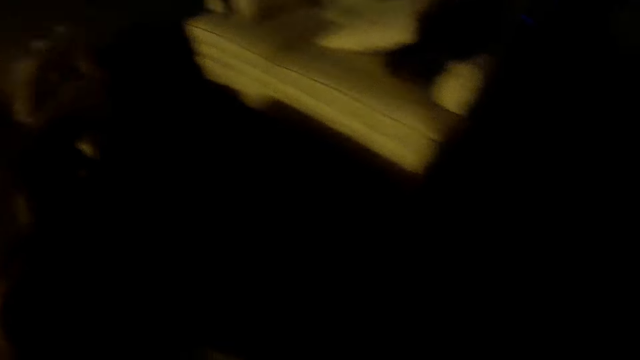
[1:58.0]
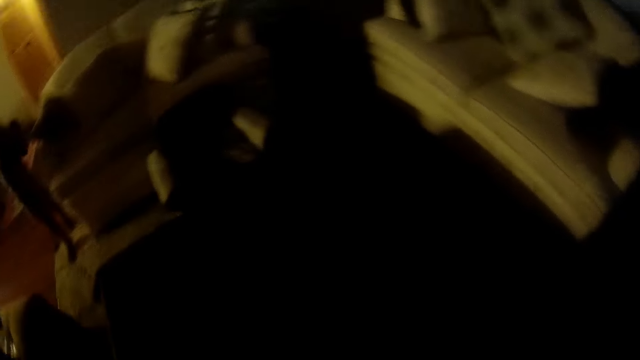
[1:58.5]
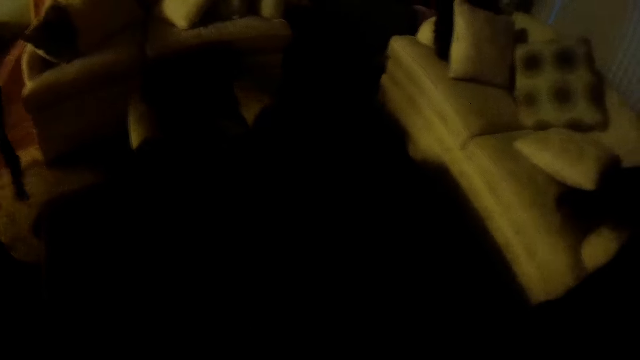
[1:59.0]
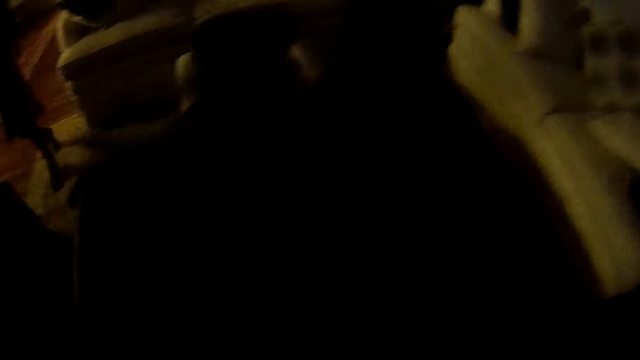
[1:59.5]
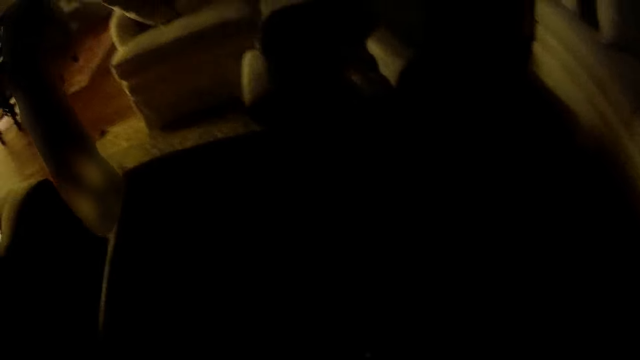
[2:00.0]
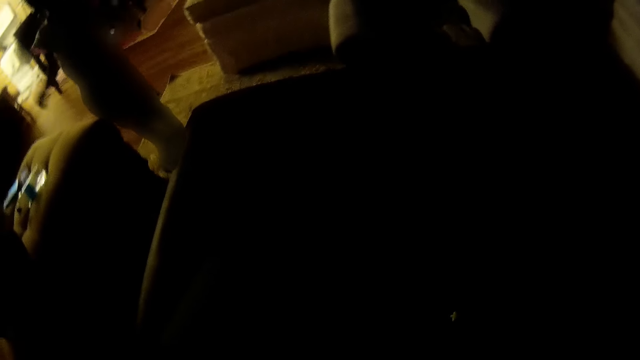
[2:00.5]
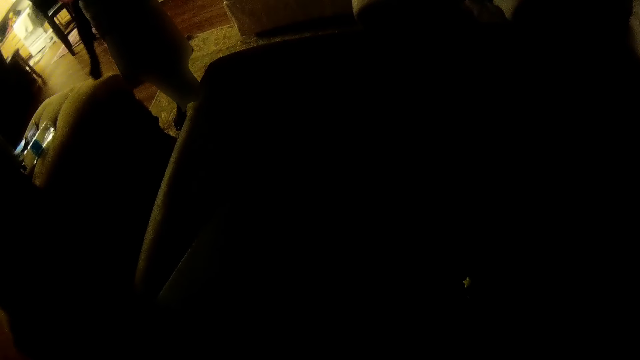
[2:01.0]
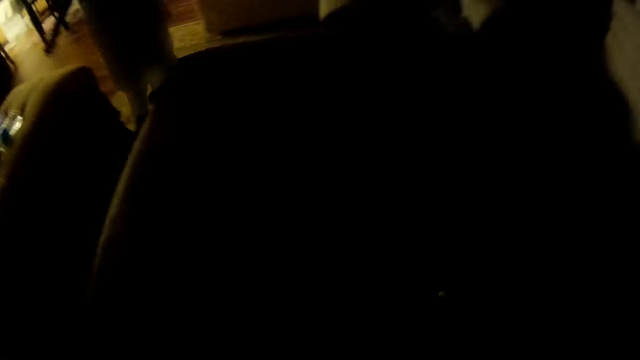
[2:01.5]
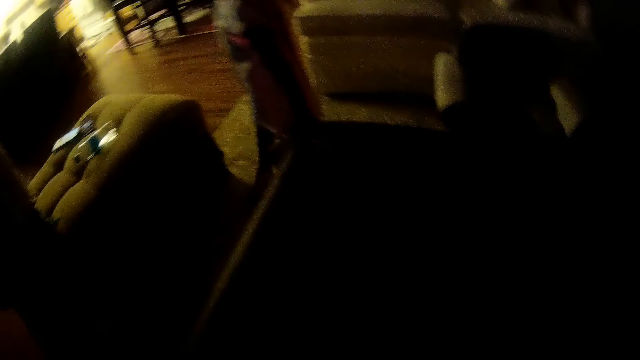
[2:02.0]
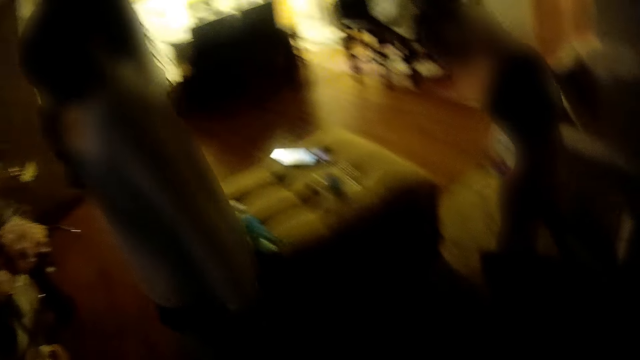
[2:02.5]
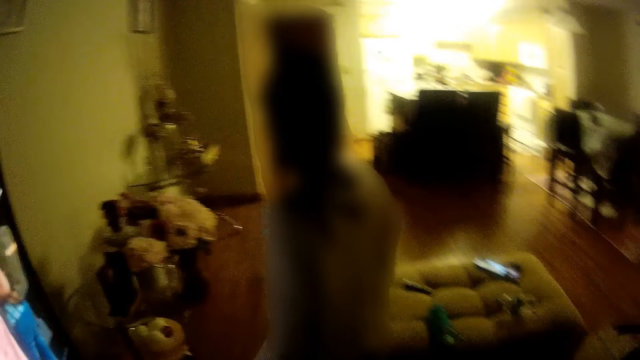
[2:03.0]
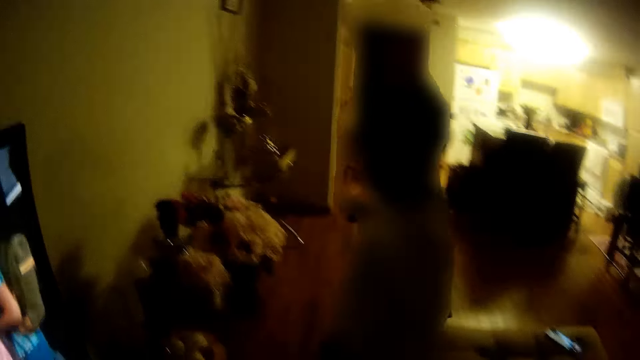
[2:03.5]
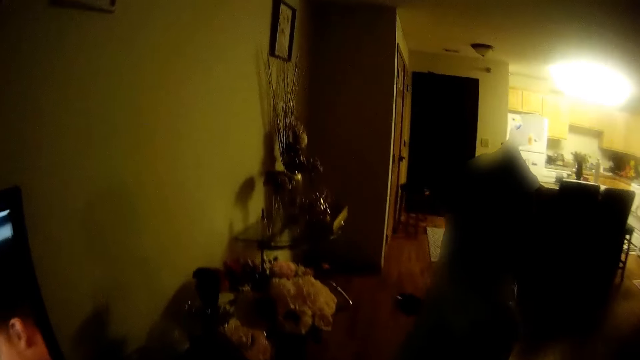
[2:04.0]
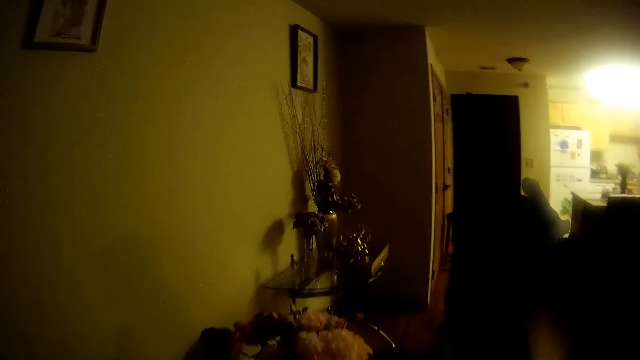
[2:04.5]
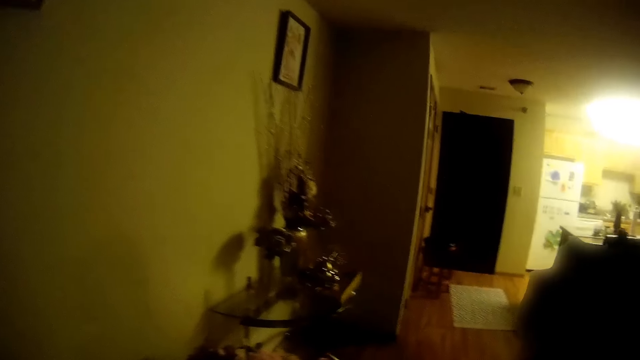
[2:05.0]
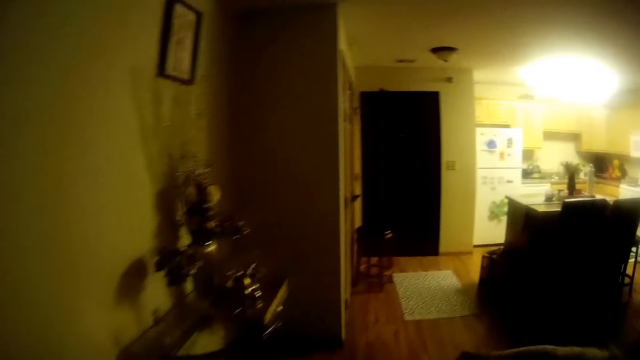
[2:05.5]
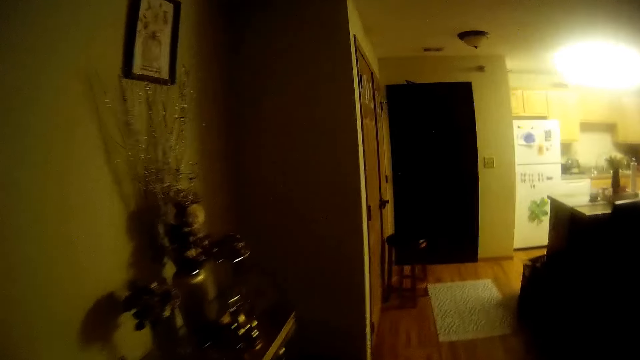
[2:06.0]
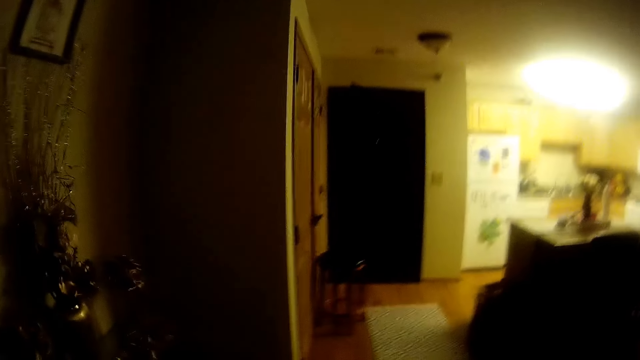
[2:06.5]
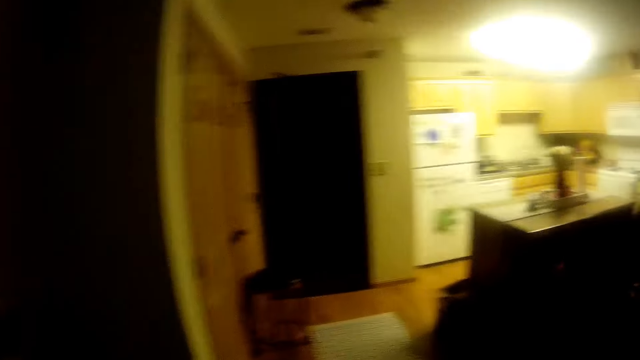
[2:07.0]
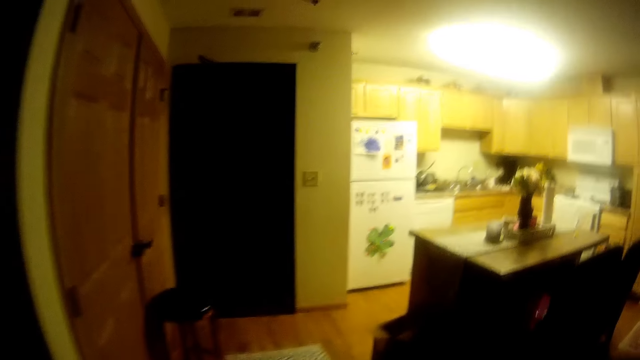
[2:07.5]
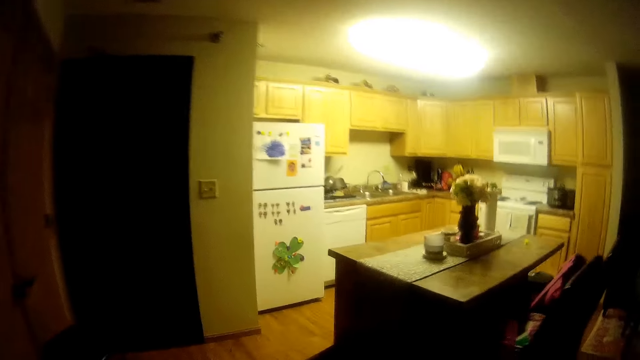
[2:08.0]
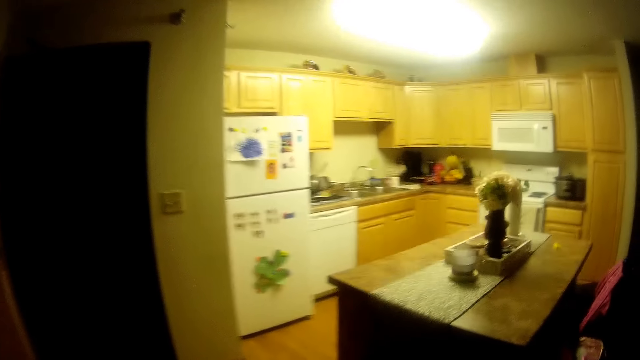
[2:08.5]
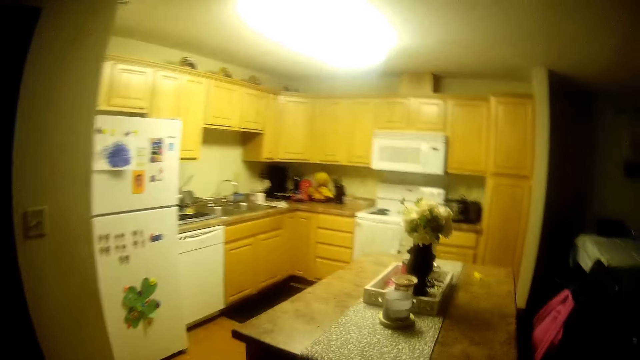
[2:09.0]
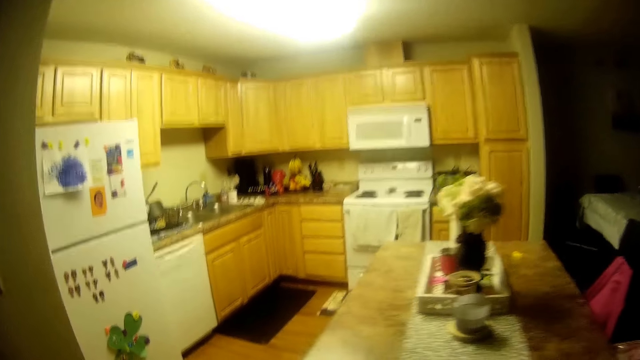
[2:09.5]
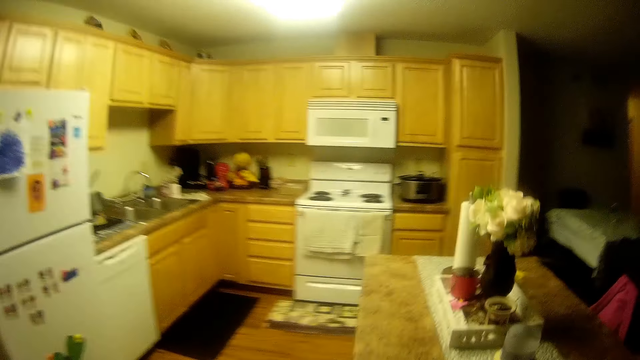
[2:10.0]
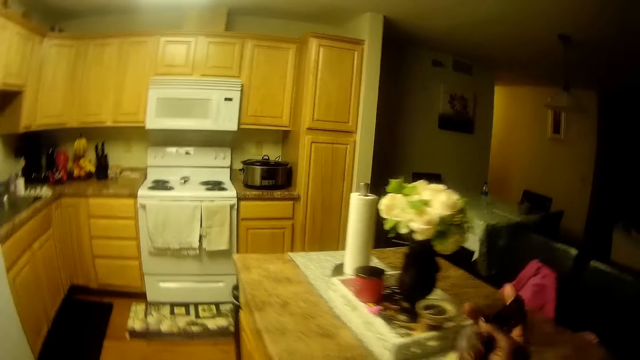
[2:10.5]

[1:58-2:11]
The camera wearer walks towards the kitchen. A girl talks to the camera wearer.

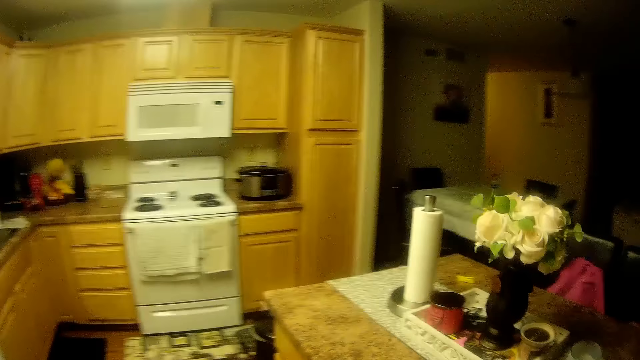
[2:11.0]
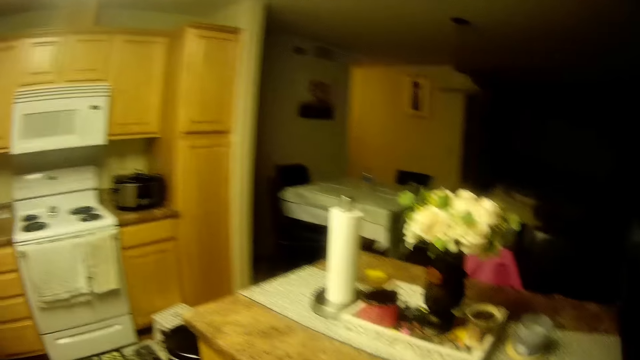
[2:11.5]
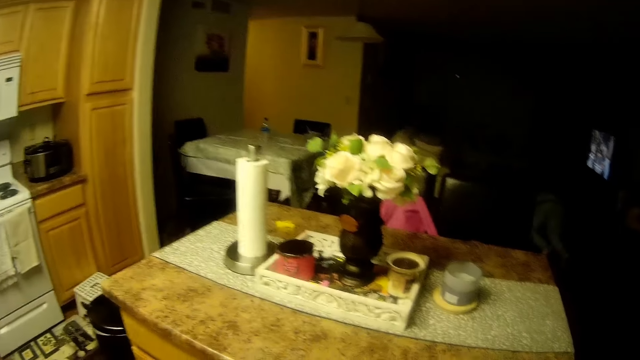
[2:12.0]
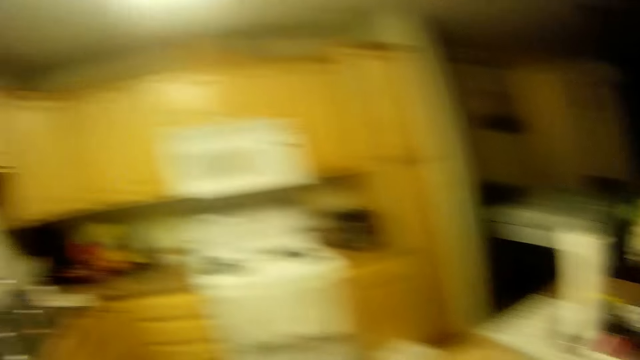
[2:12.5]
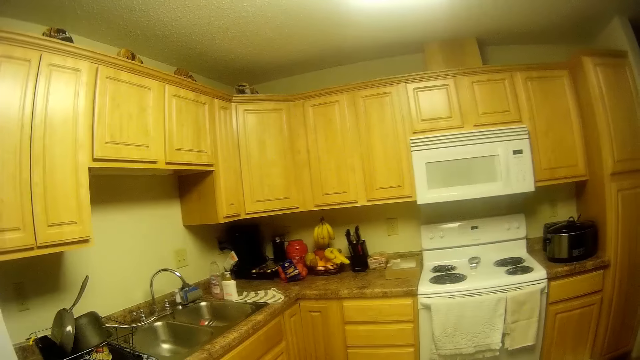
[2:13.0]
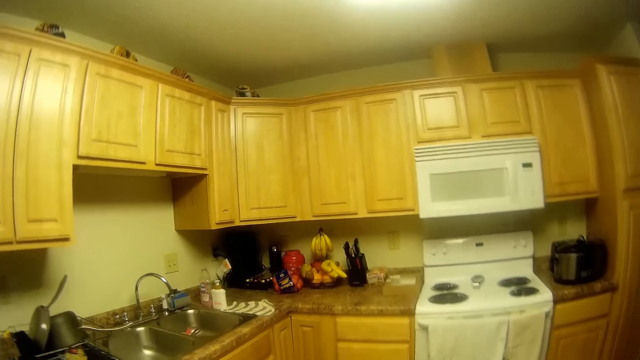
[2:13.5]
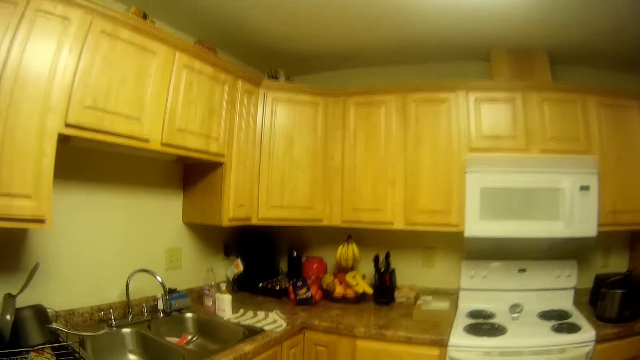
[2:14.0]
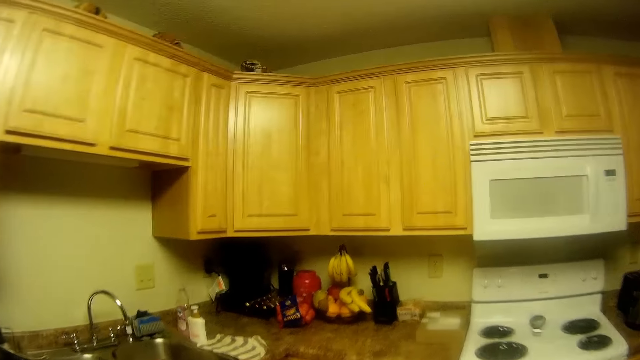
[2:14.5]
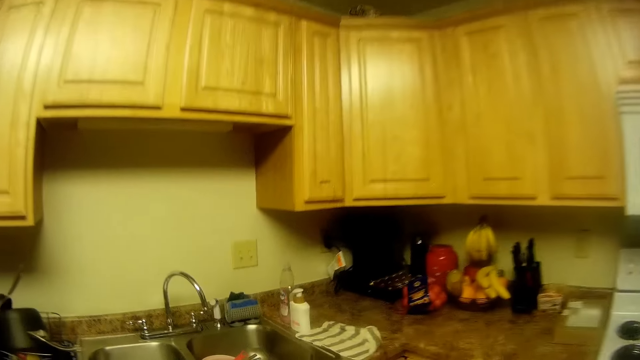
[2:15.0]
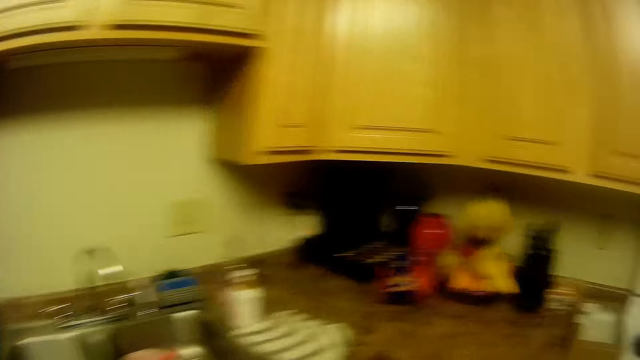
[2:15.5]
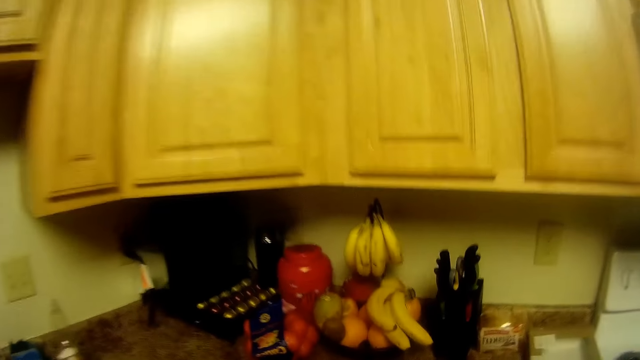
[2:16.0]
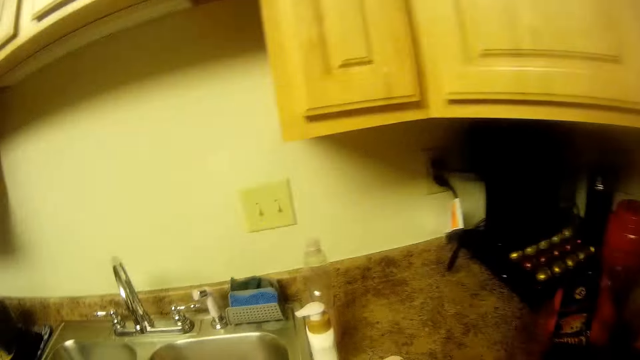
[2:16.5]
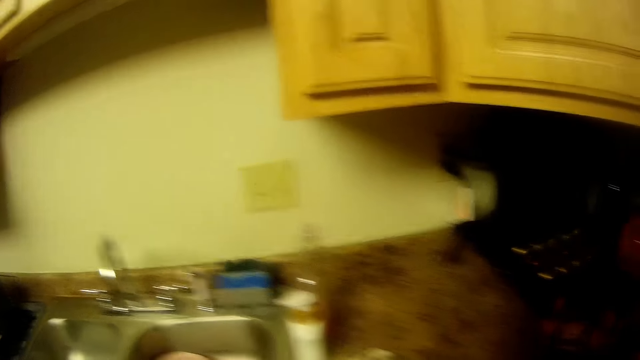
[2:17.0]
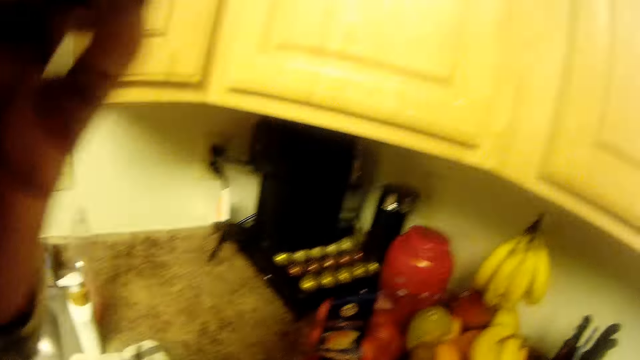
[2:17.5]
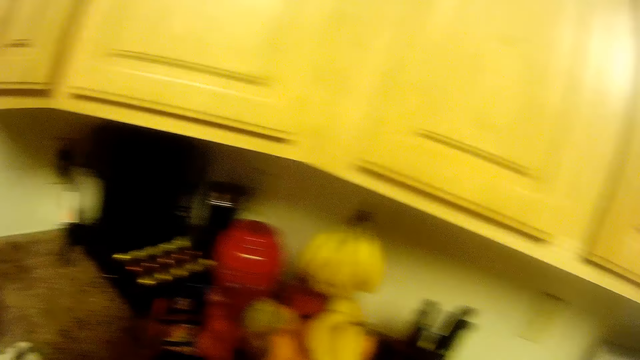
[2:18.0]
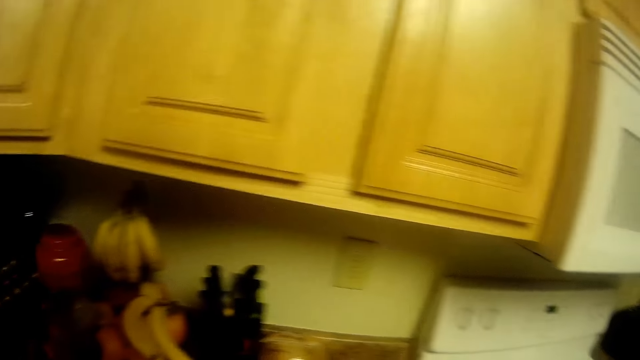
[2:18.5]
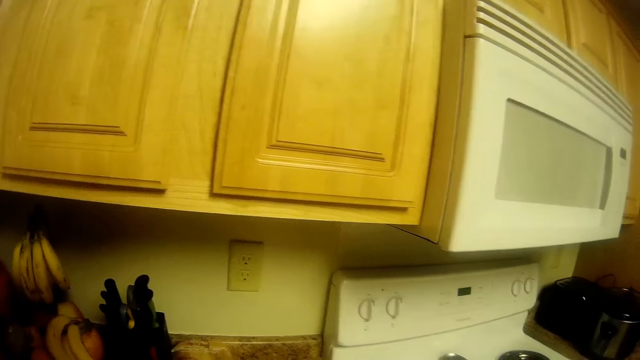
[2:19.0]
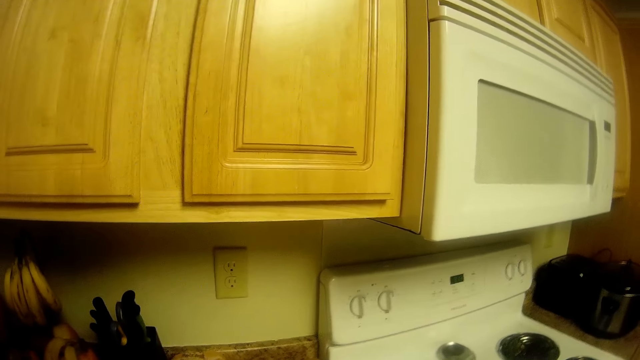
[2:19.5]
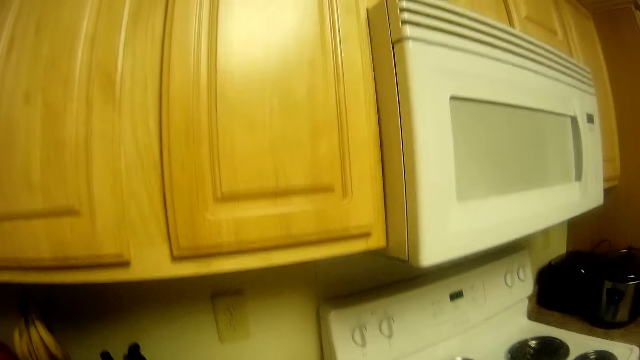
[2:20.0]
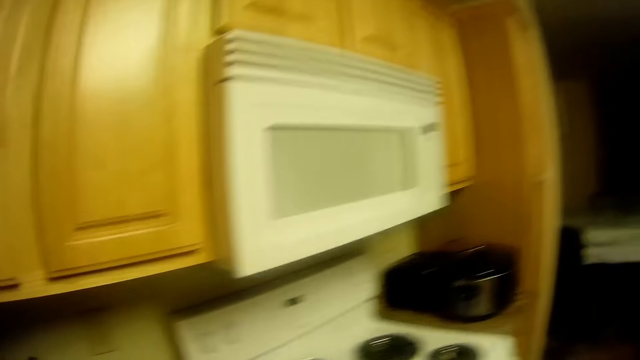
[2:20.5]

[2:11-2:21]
The camera wearer walks towards the counter. She touches her face with her hand. She stares at the cabinets. She talks to a girl.
